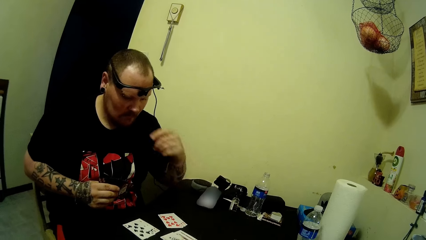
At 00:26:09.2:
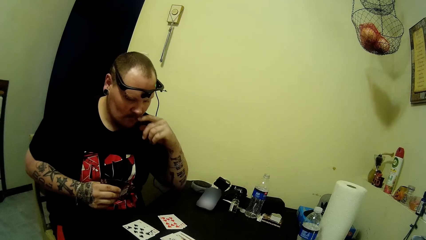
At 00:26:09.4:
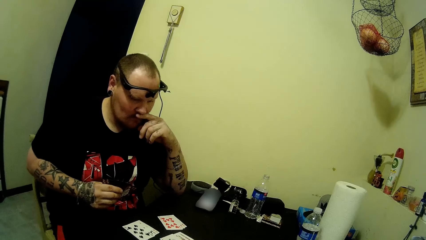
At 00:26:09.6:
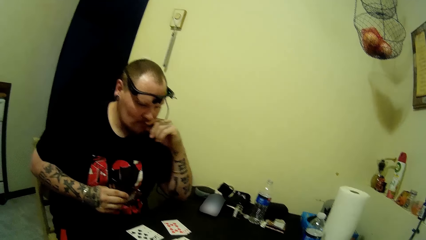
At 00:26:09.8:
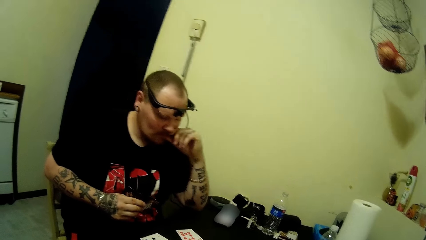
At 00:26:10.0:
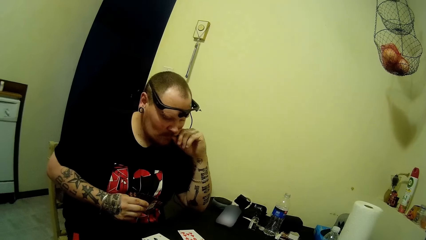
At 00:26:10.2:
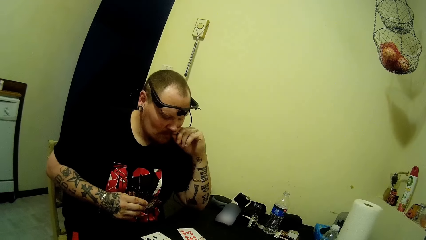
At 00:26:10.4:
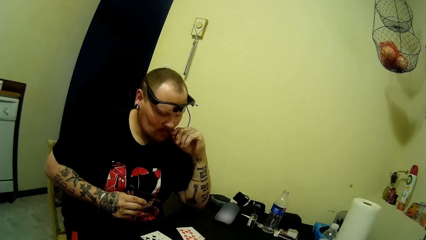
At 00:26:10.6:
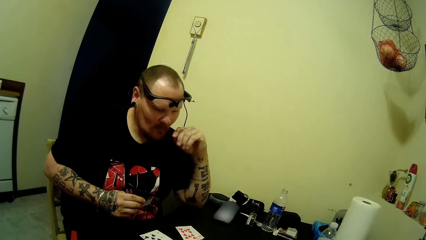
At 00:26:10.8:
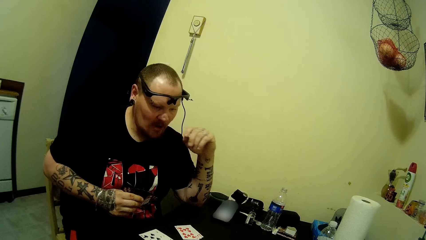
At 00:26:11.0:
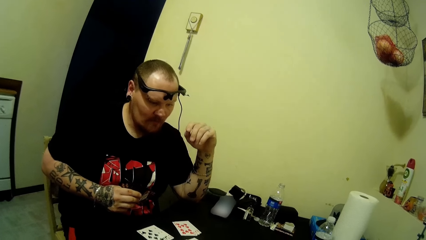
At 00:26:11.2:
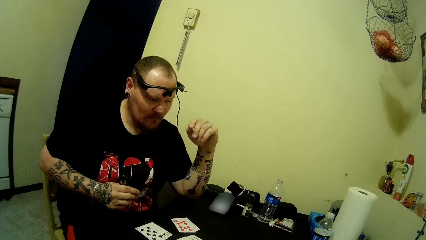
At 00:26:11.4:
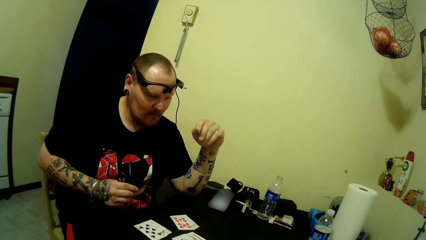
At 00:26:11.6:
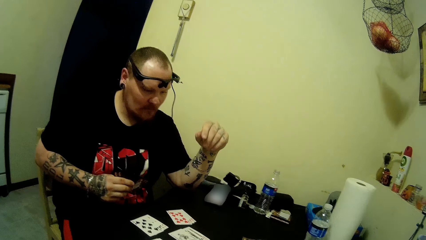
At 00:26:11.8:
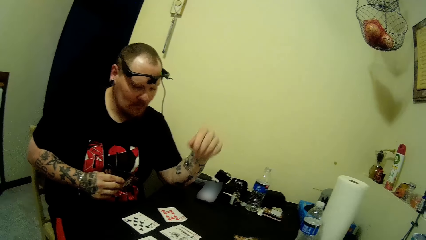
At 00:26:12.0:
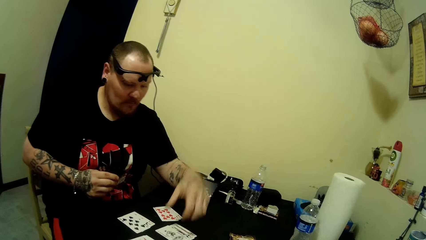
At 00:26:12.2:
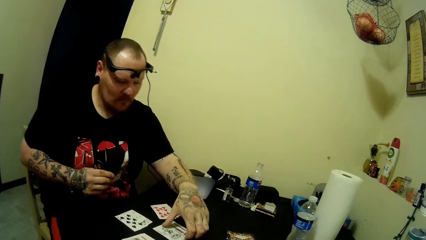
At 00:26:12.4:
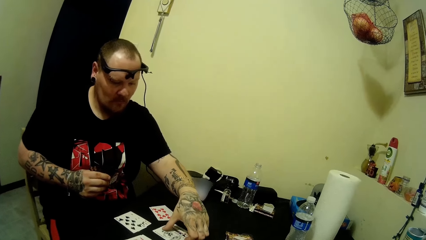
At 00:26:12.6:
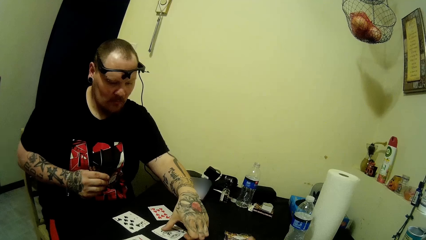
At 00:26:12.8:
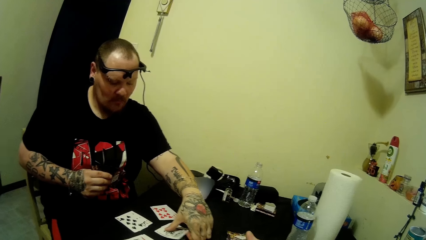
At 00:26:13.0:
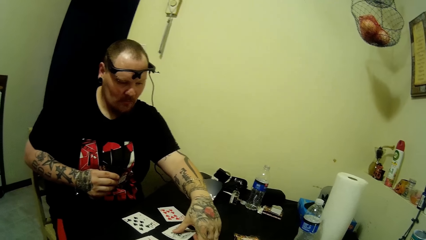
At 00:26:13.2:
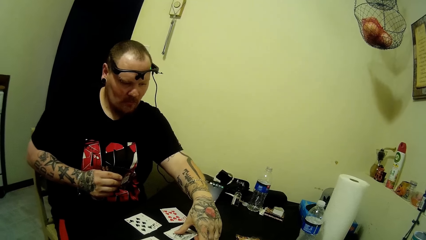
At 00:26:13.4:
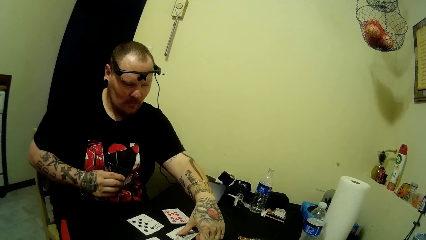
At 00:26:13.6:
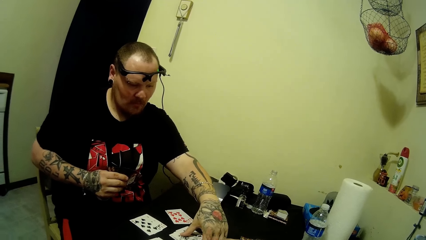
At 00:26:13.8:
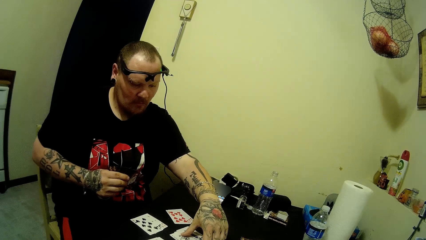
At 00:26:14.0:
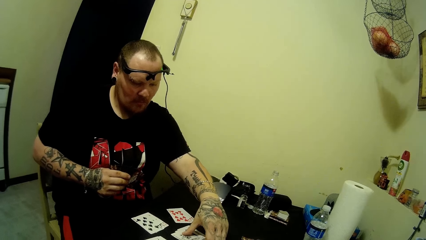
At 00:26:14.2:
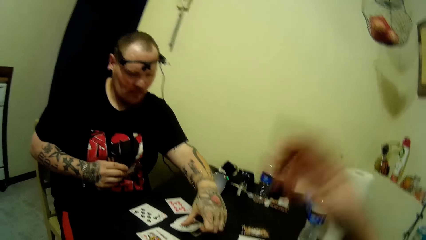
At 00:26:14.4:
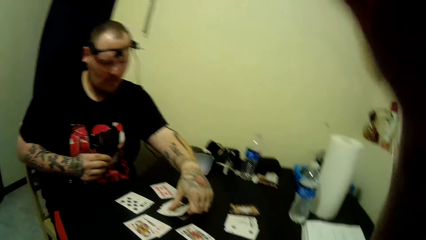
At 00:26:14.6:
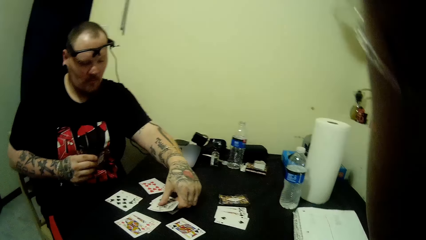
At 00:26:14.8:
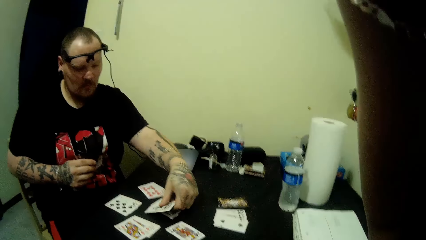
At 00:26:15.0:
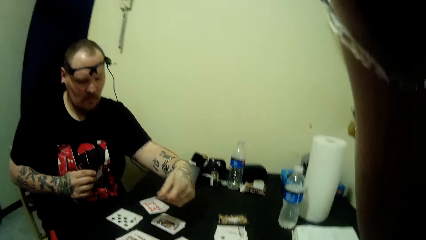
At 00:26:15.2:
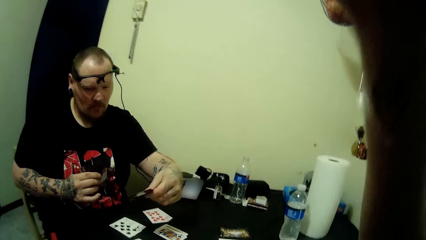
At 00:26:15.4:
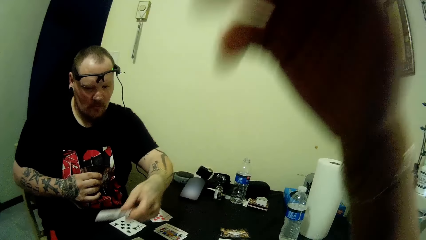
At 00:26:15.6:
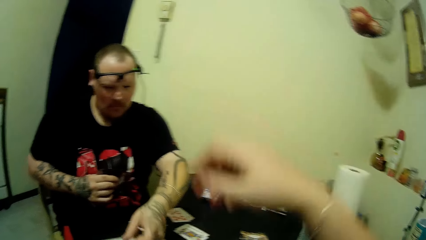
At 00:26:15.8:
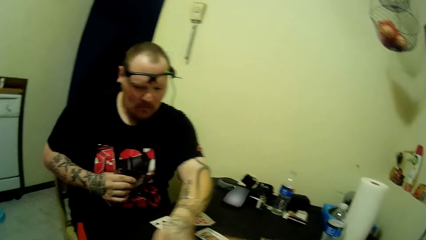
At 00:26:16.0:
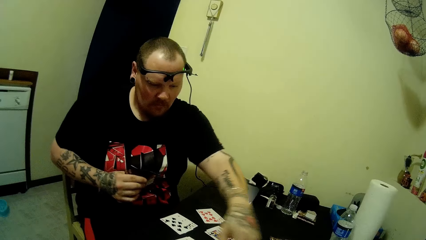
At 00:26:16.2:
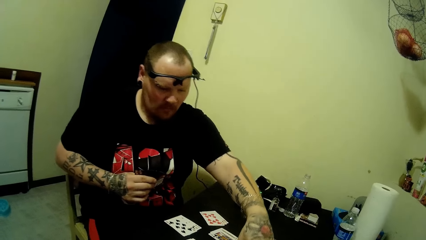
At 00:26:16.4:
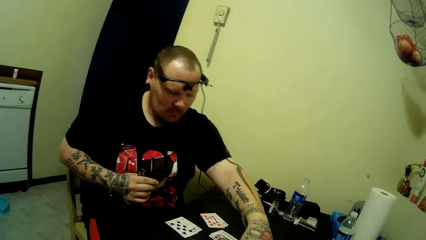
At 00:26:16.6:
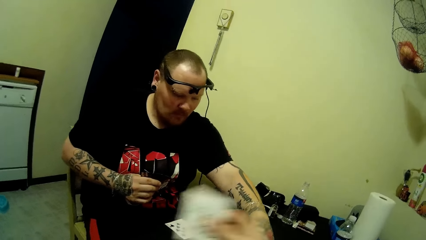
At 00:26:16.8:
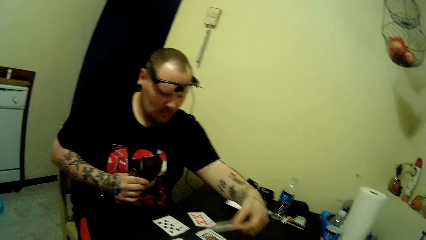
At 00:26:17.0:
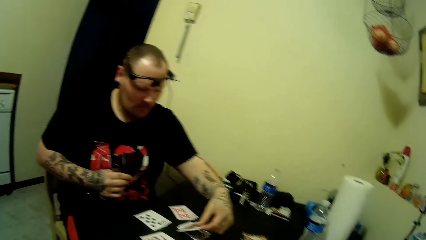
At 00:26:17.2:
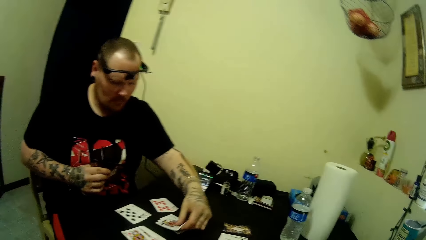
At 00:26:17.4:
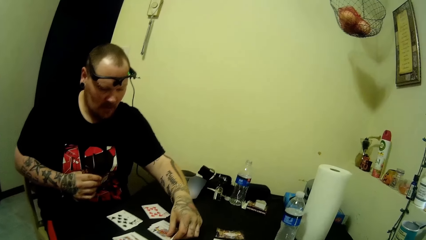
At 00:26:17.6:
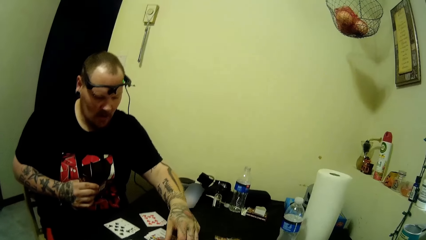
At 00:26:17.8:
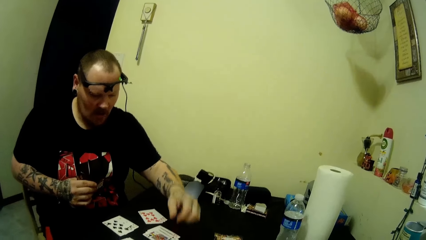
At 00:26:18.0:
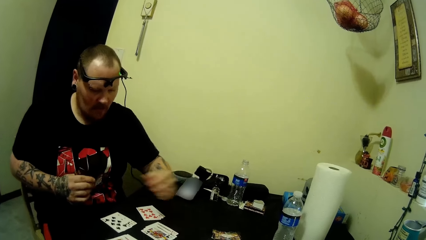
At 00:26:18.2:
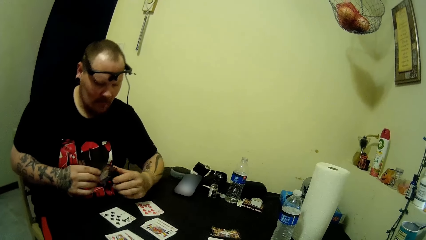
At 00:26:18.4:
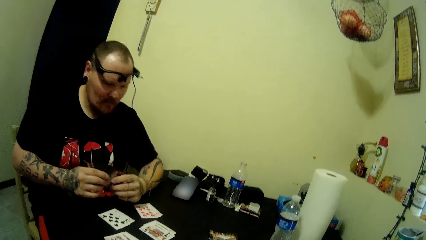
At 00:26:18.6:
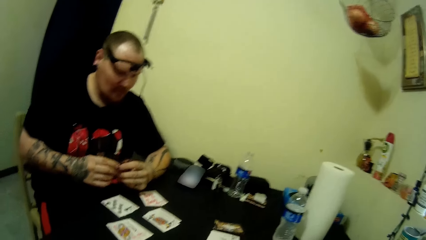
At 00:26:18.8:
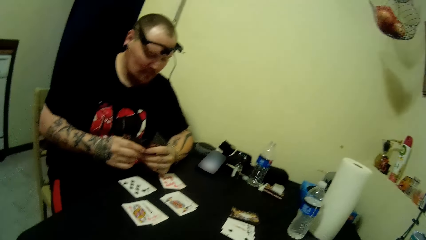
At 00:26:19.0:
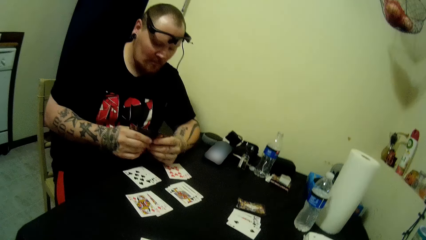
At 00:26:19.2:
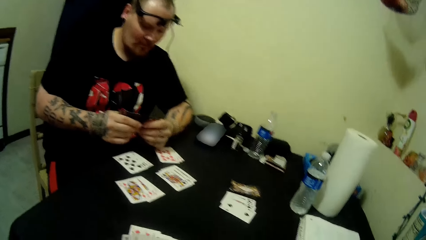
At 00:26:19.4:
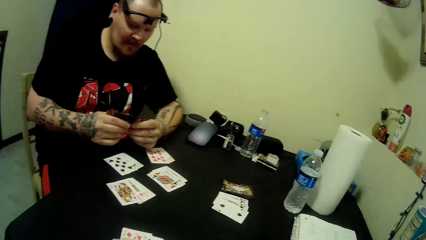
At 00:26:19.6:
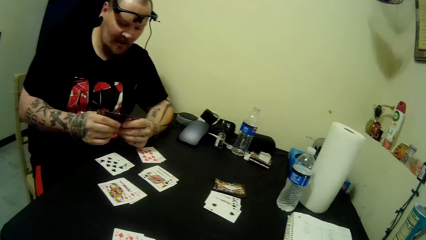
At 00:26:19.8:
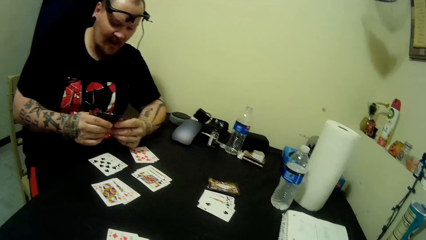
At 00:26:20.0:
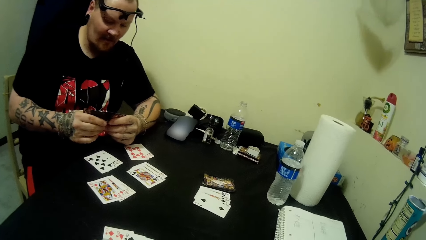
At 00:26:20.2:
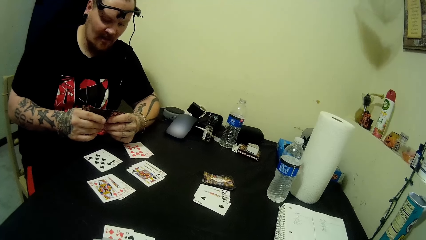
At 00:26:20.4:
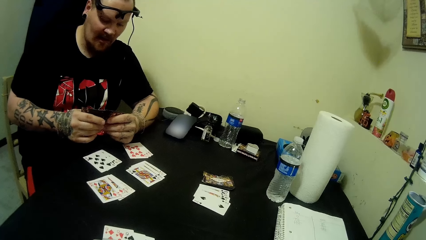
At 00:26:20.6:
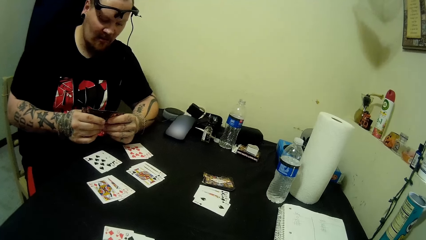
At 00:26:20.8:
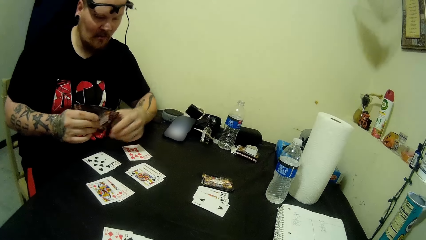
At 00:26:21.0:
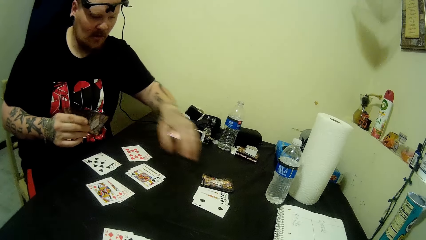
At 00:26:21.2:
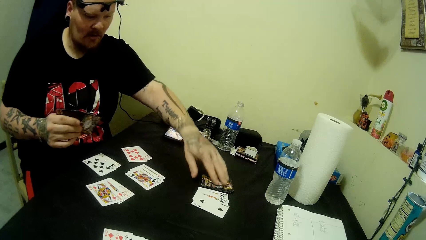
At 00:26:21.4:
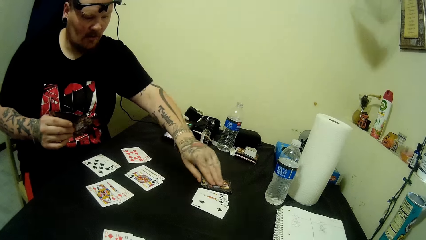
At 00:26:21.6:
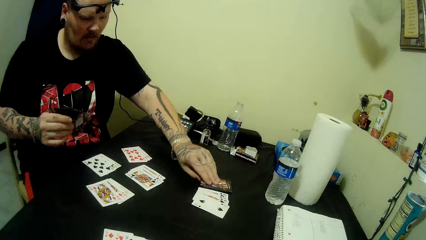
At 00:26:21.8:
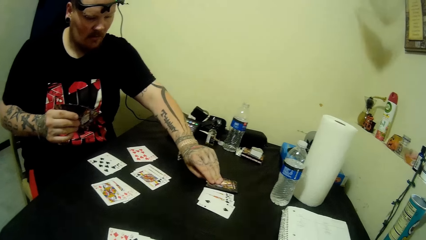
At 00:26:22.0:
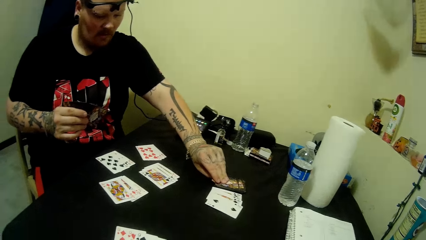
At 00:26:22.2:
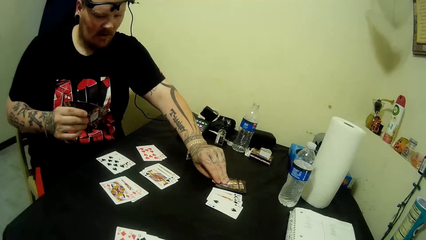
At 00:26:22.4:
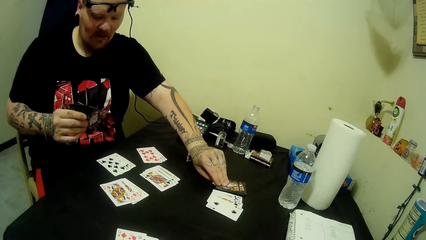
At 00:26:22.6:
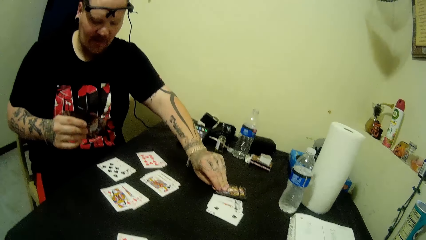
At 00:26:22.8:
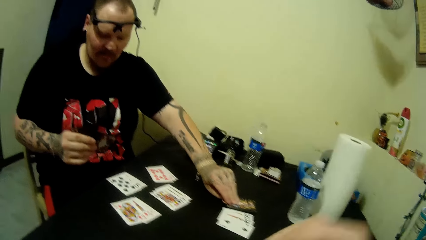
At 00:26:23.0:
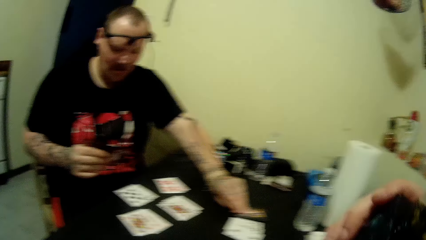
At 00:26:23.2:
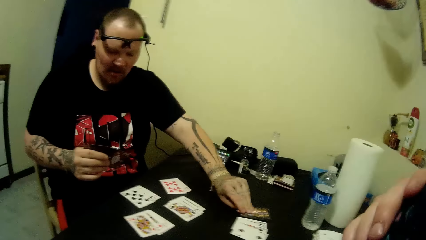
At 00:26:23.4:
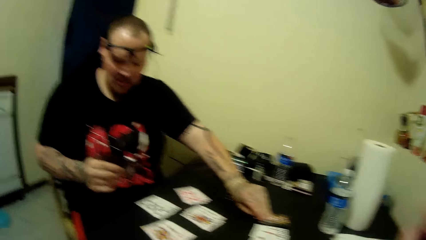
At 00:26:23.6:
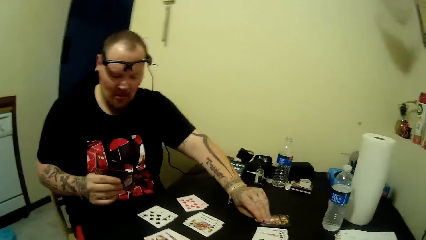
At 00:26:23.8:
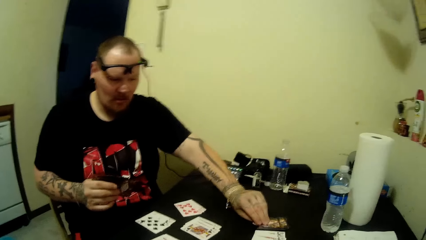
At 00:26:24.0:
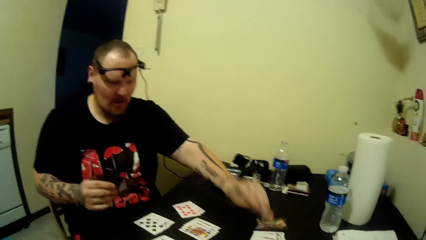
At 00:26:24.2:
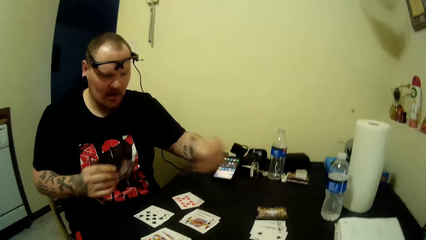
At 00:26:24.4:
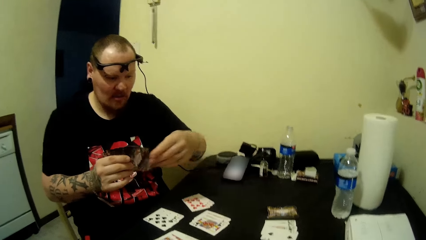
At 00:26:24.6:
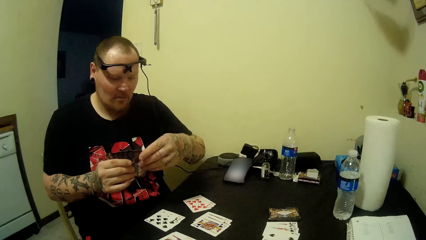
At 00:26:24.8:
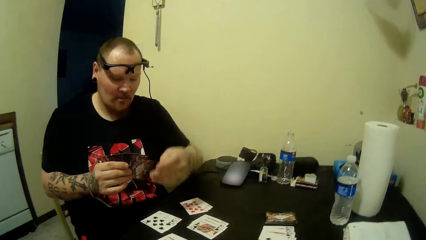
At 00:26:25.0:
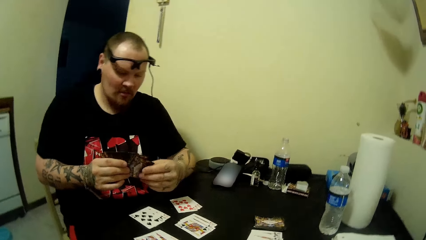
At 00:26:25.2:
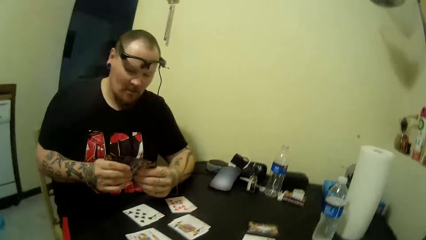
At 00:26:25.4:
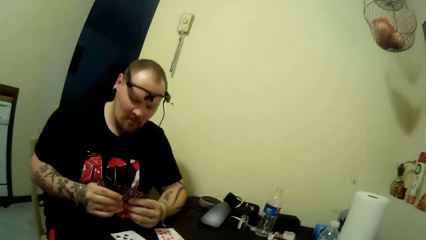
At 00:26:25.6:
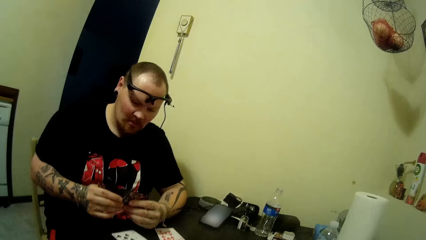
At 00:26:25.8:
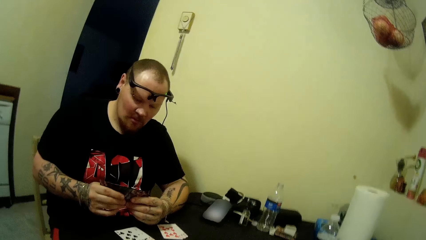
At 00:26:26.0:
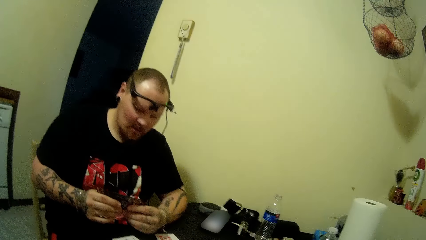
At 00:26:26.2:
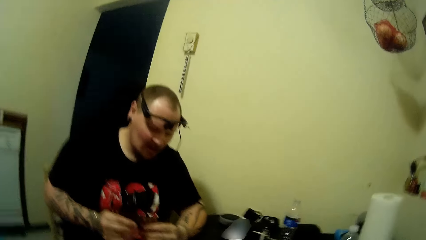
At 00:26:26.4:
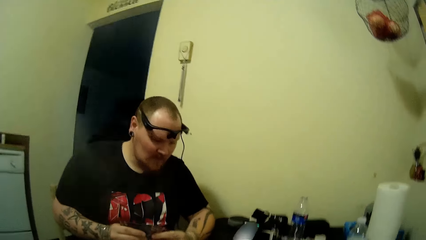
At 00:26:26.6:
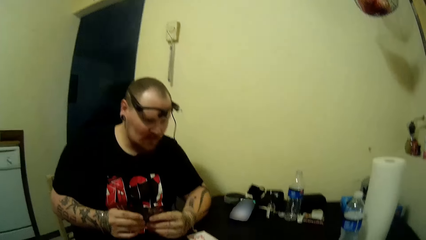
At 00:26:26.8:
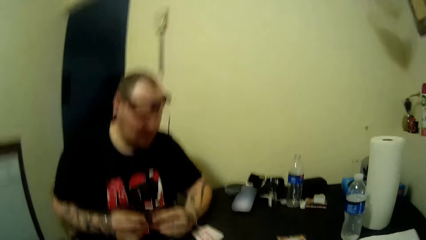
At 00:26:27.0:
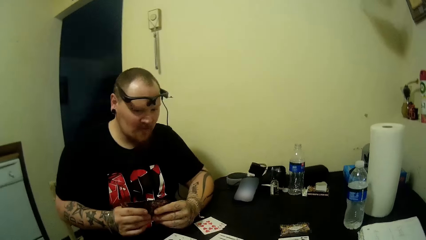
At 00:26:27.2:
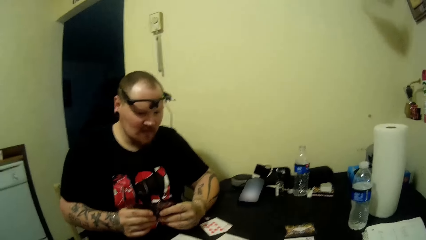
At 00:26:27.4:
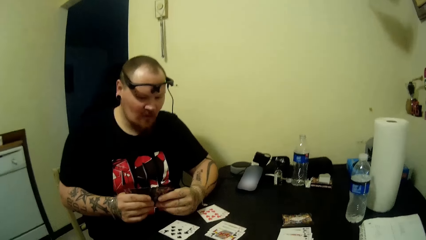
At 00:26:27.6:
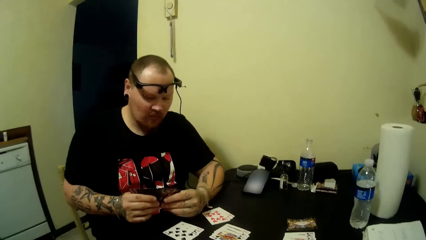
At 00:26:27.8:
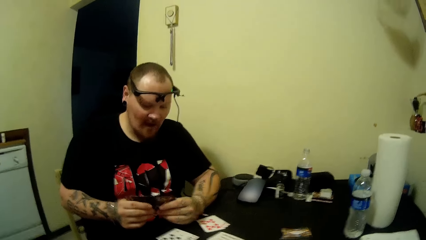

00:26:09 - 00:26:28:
A man touches his nose. The man arranges the cards on the table. The camera wearer raises her hand up. She lowers her hand down. The man holds cards in his hands. The camera wearer looks at the cards on the table. The man takes a card on the table. The camera wearer picks a card from the table. She raises the vape or smoke pipe up. The man puts a card in the pack of cards.
